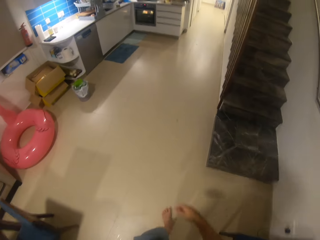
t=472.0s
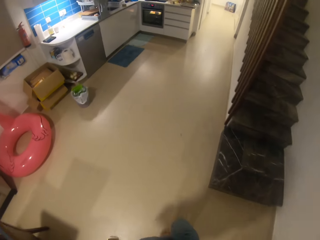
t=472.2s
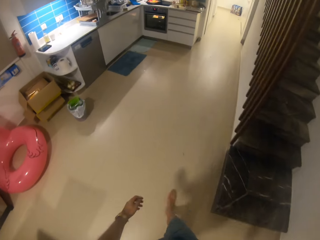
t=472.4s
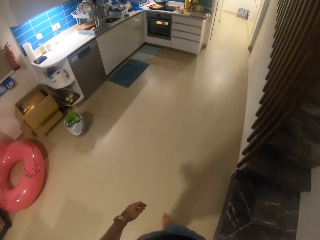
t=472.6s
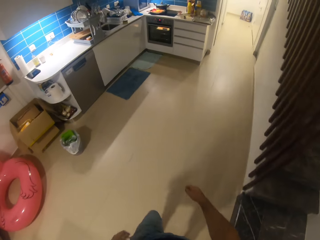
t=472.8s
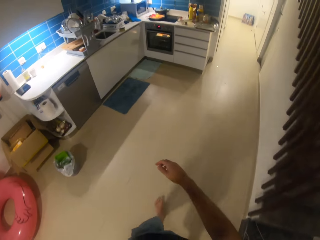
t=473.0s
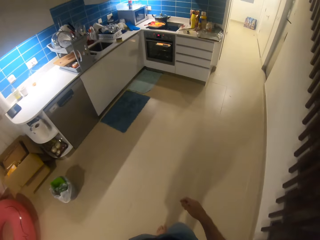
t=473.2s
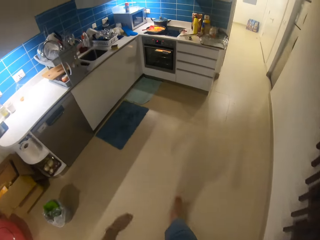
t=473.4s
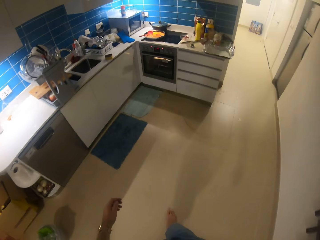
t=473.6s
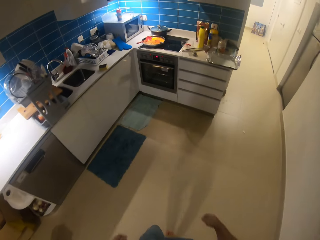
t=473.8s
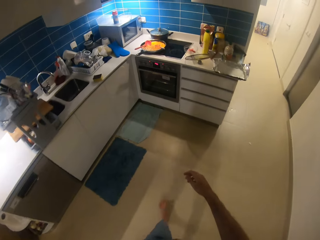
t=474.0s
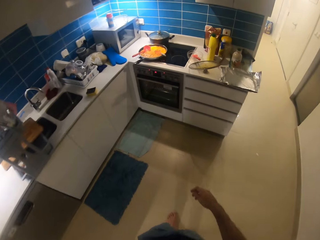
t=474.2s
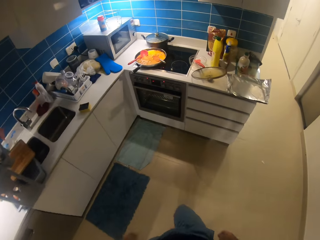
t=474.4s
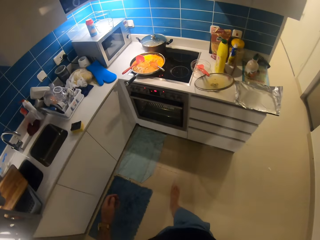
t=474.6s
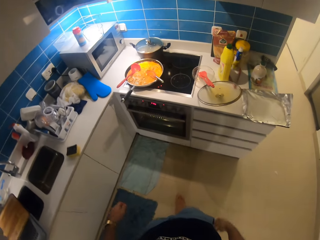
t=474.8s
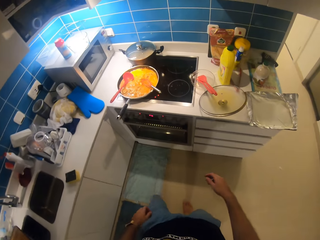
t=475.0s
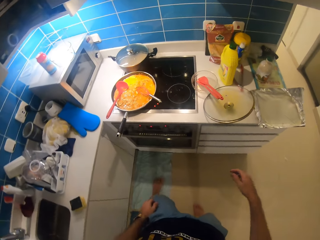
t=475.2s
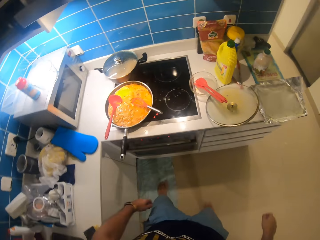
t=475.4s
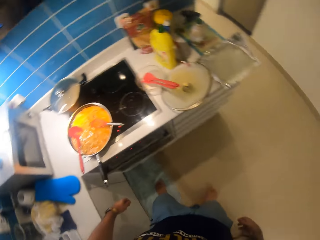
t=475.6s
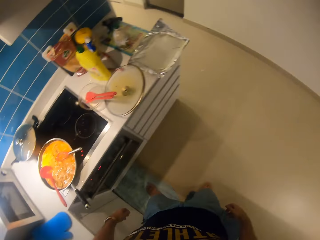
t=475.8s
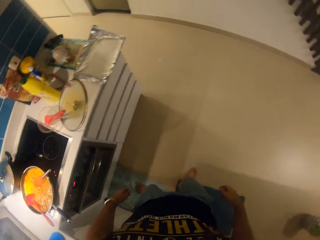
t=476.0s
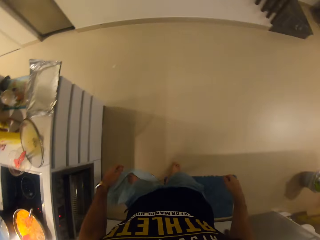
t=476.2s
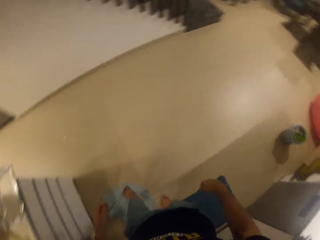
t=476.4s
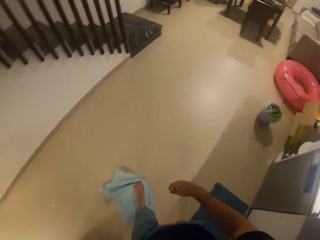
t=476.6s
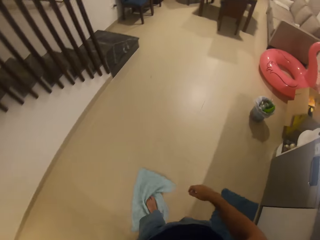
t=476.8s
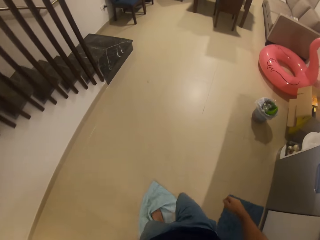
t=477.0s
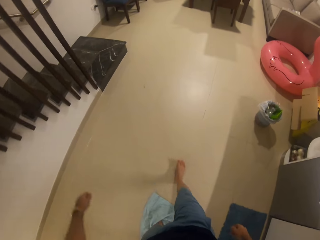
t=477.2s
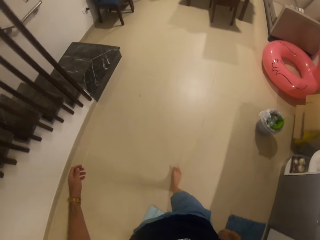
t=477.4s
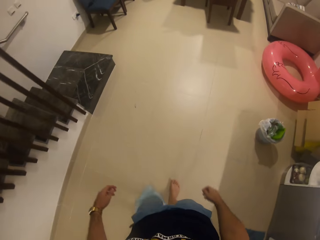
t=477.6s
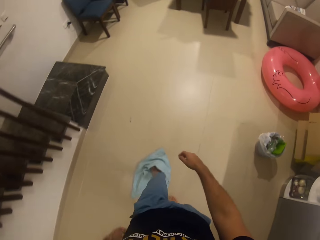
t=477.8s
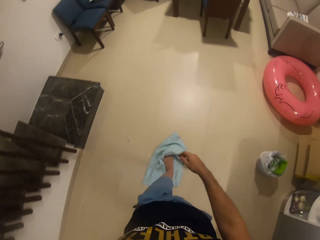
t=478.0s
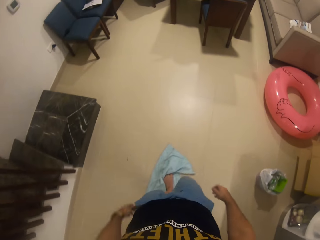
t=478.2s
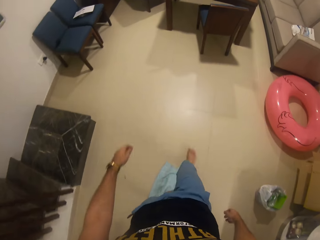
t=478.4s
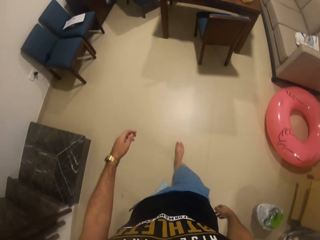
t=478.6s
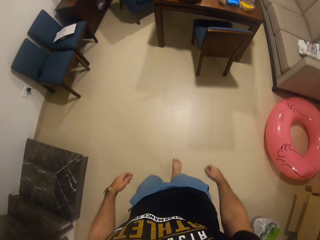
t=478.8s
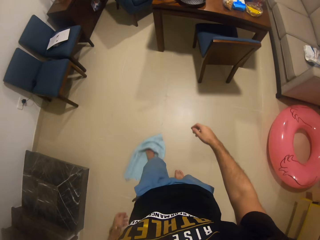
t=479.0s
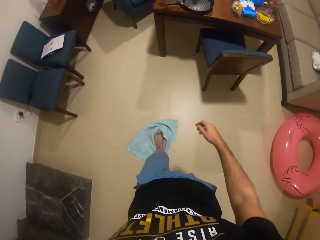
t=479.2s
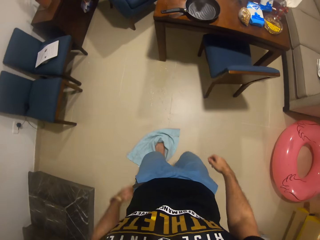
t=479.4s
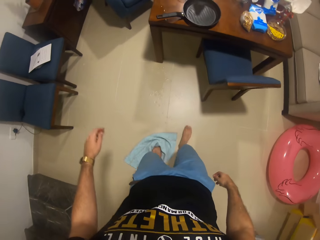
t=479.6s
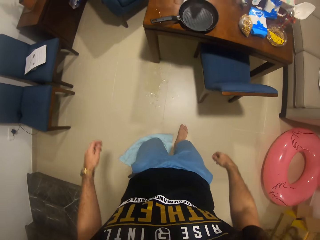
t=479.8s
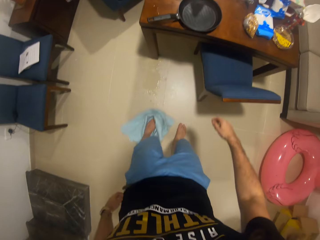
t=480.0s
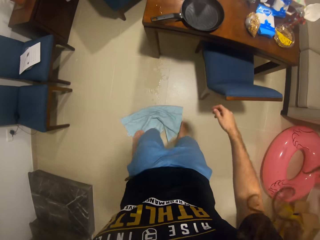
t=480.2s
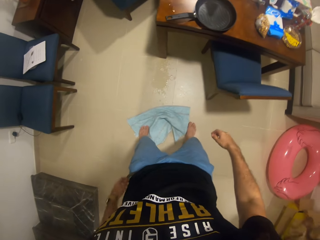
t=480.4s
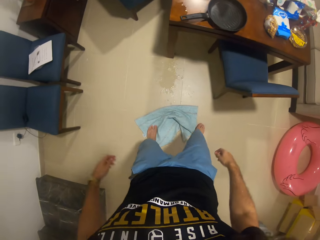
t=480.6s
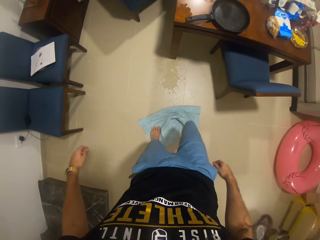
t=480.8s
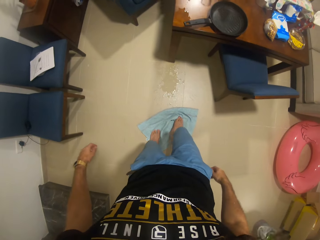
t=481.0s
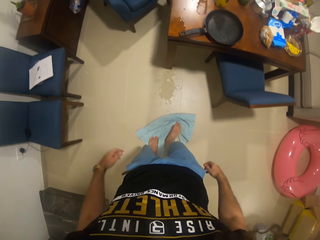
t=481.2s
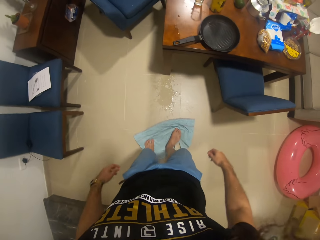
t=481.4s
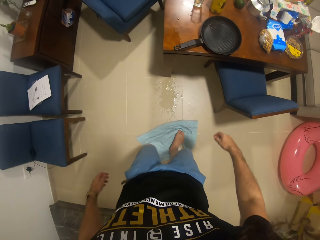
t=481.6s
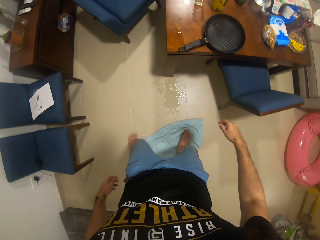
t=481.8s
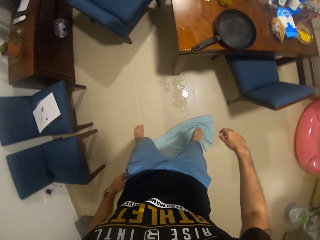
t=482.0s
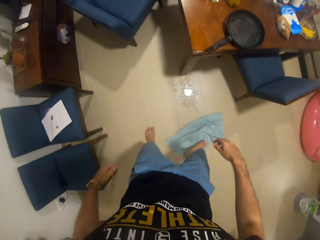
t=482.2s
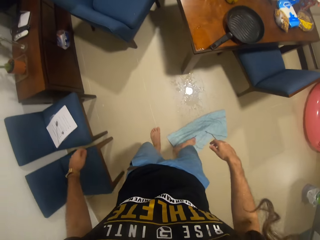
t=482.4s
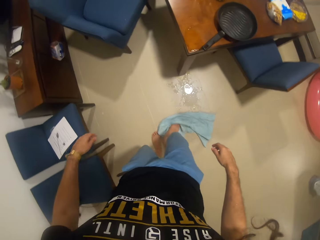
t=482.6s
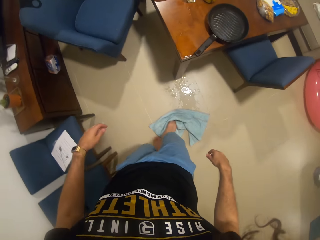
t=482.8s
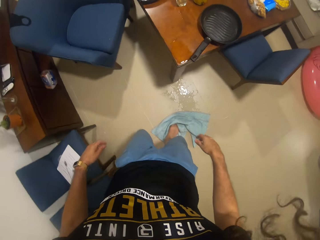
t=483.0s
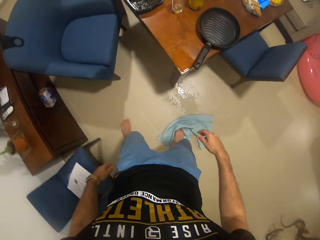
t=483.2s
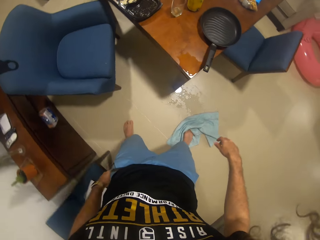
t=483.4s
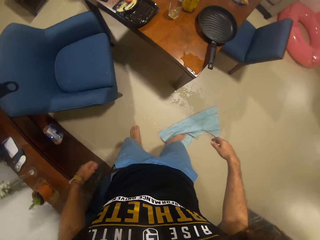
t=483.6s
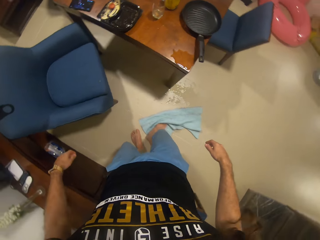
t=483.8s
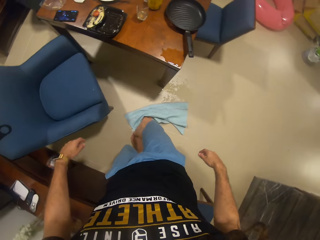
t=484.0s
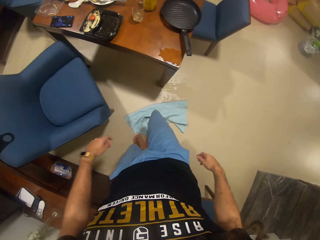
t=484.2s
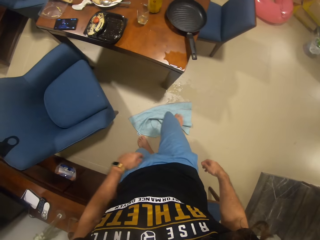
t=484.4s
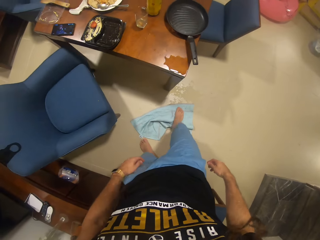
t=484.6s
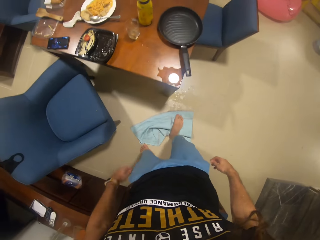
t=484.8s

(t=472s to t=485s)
The camera wearer walks around the house. He pulls the duster with his foot. He wipes the spilled drink with the duster.

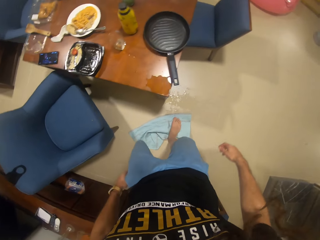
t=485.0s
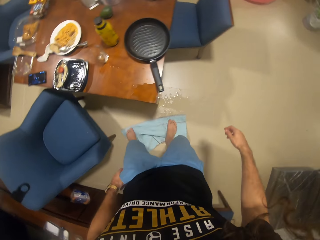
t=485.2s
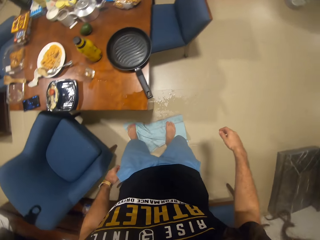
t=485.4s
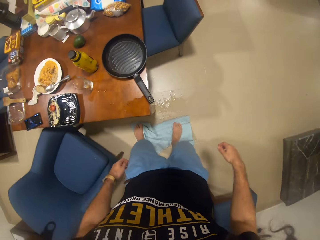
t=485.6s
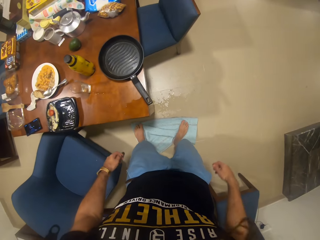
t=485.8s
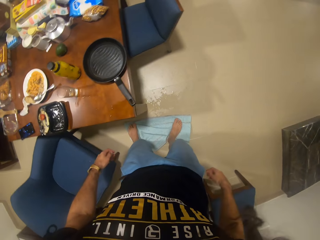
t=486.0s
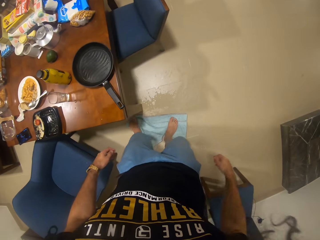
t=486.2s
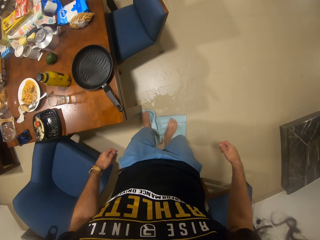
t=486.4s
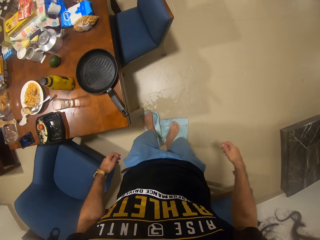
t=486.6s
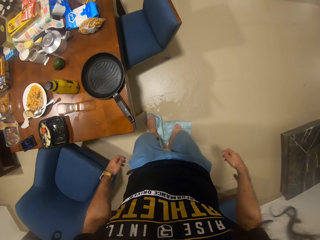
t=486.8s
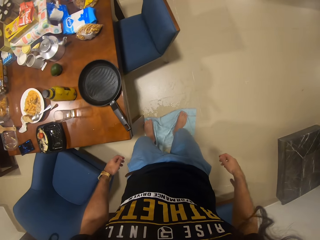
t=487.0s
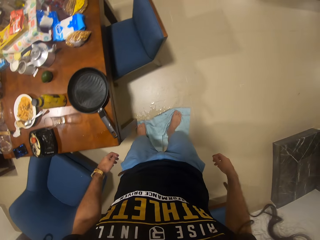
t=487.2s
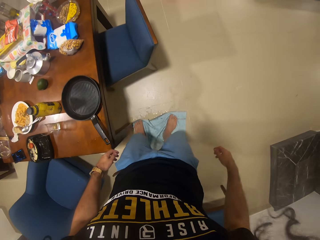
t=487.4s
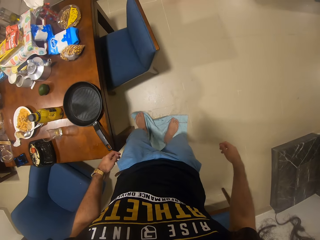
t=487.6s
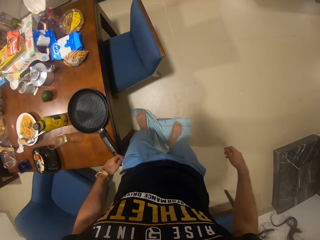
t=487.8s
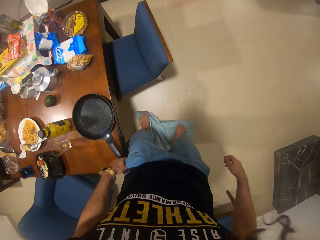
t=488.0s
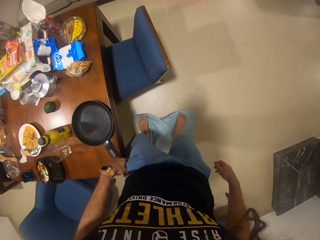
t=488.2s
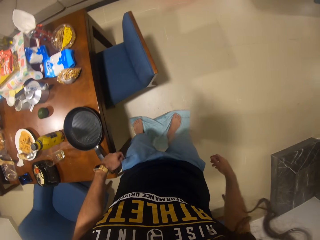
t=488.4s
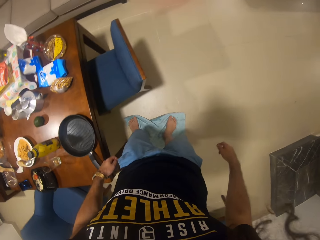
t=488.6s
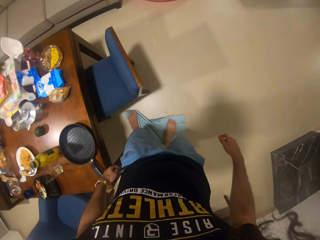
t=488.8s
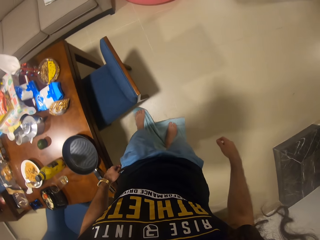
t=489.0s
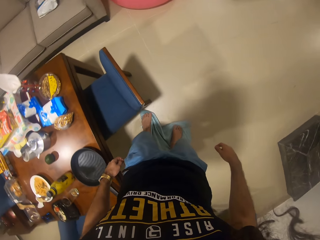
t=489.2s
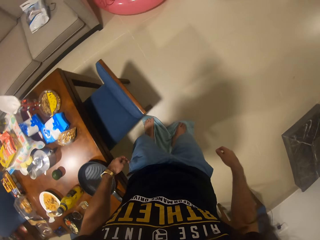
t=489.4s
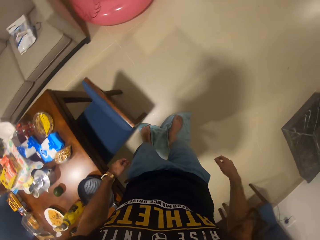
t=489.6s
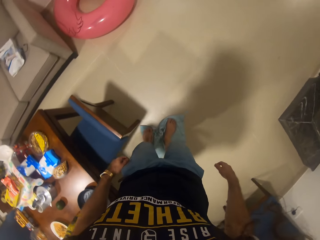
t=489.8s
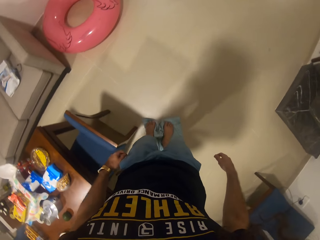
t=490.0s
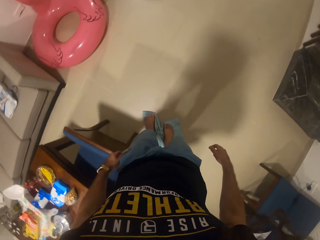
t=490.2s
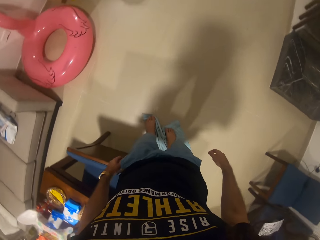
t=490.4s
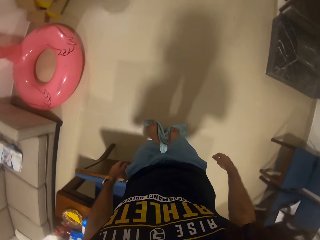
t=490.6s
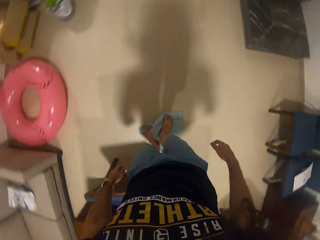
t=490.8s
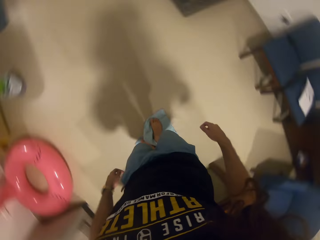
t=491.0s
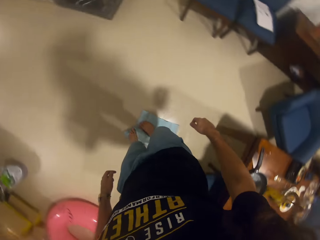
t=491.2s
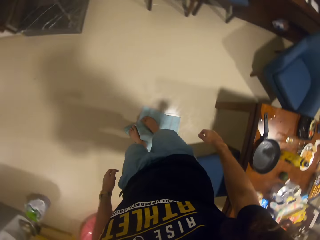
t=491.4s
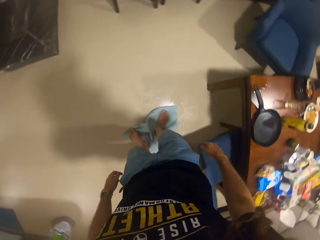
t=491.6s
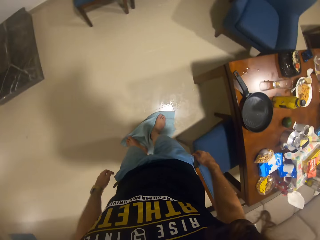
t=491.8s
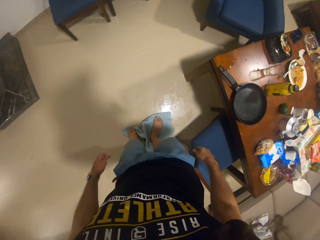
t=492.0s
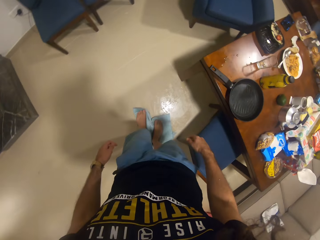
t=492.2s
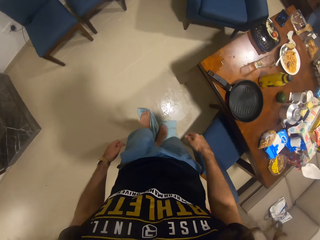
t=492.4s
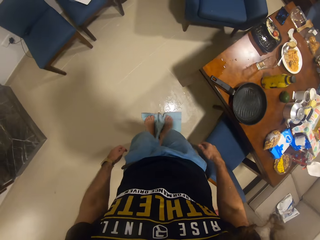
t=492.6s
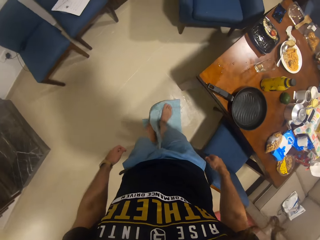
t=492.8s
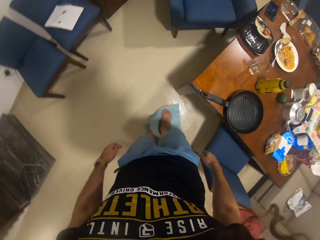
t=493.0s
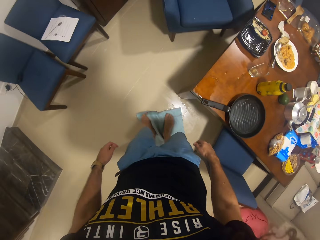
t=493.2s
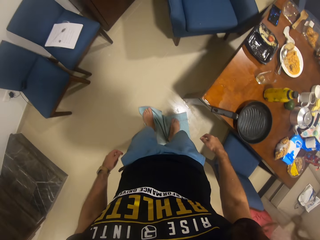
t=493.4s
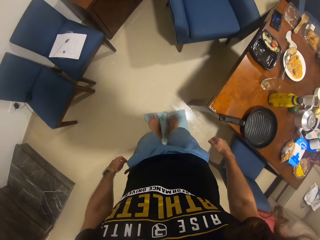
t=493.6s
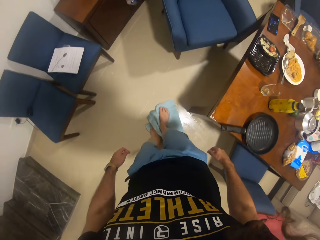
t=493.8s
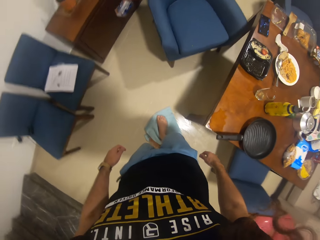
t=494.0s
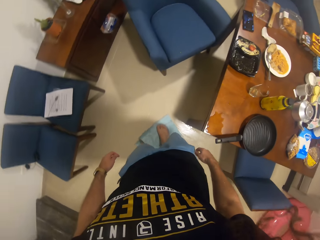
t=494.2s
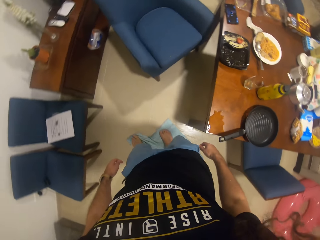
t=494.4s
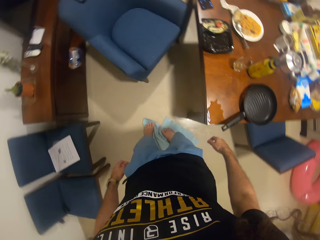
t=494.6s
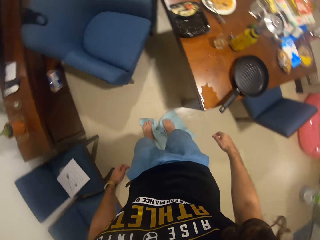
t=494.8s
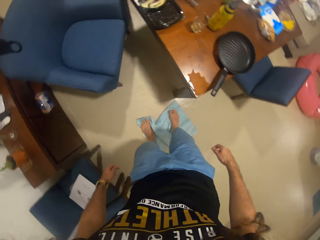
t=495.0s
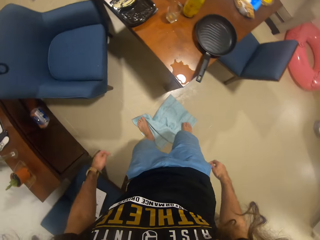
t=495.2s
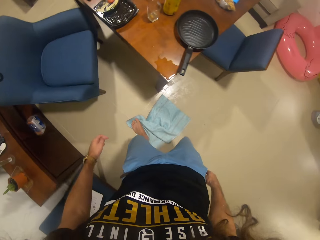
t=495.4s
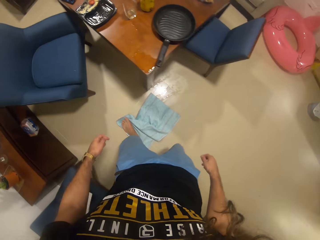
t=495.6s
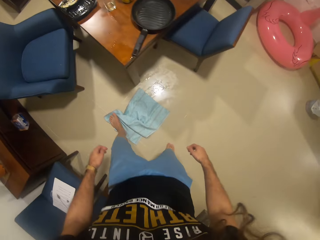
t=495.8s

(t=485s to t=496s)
The camera wearer wipes the floor with the duster.
